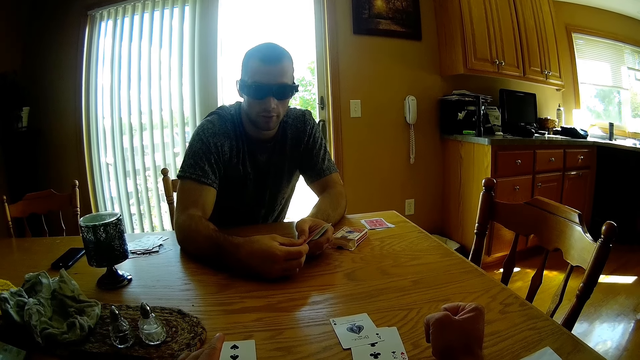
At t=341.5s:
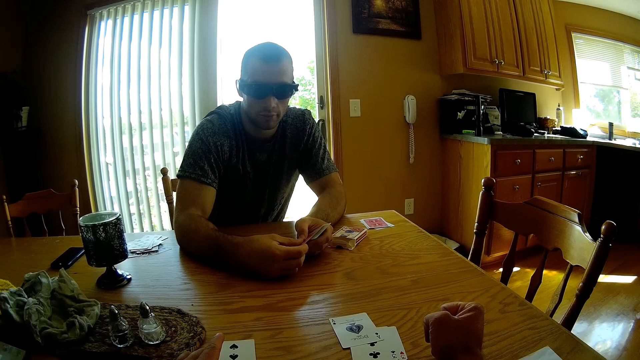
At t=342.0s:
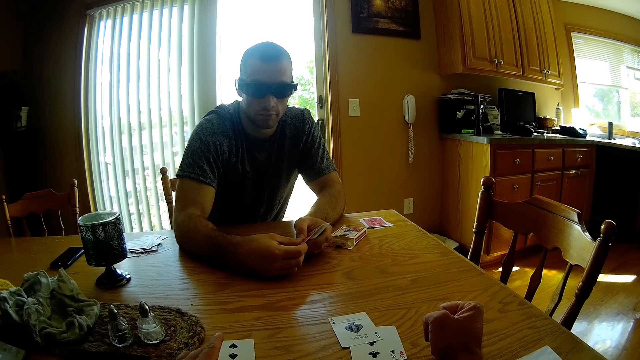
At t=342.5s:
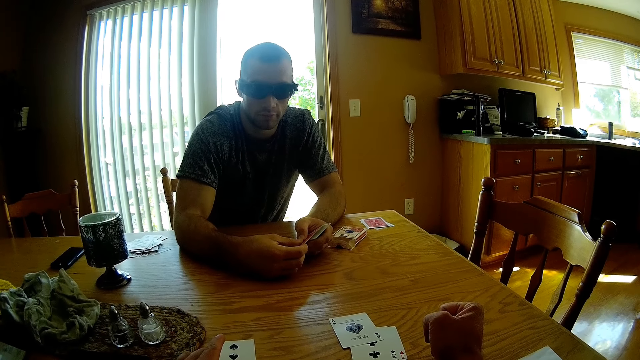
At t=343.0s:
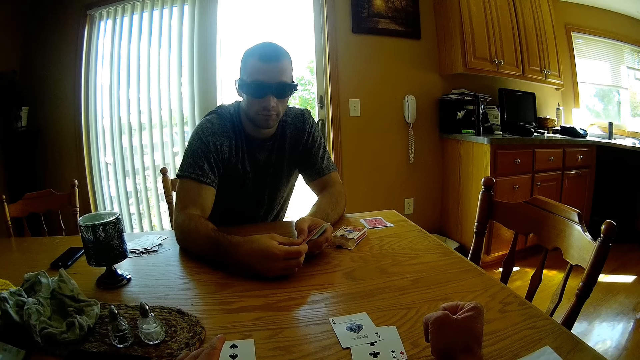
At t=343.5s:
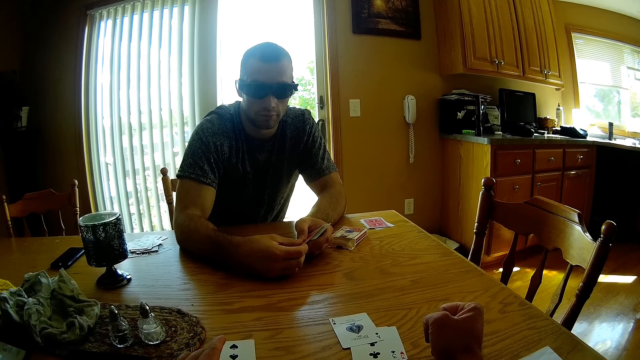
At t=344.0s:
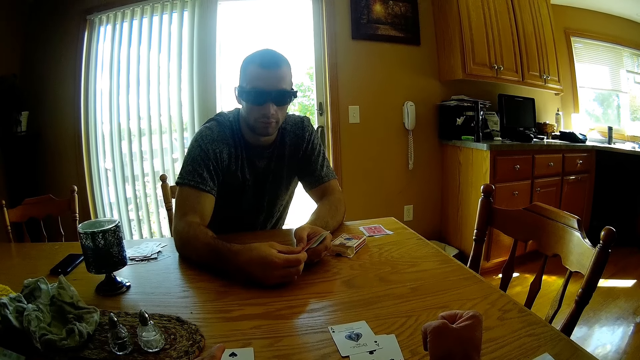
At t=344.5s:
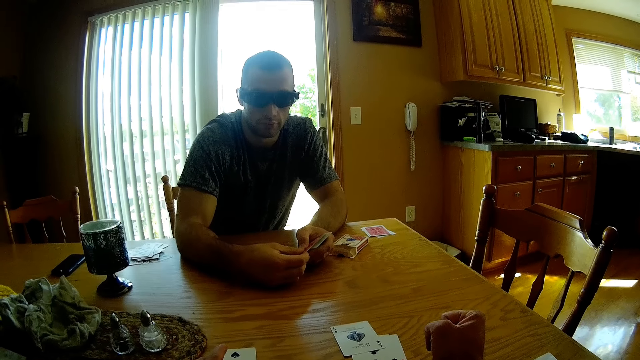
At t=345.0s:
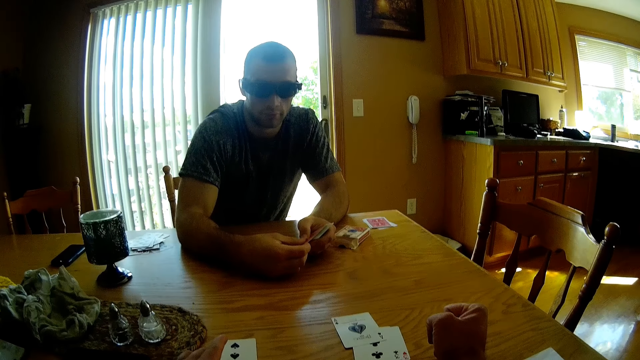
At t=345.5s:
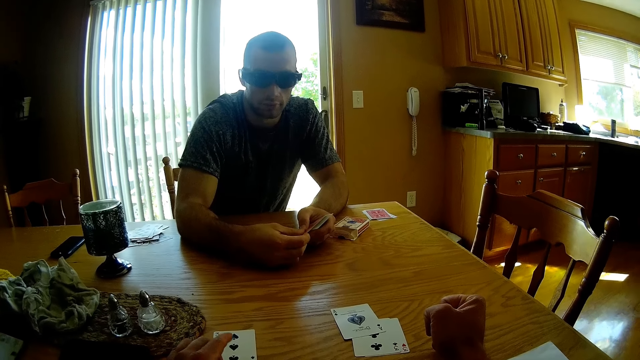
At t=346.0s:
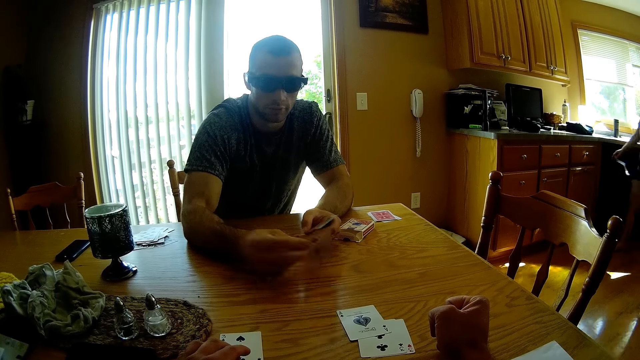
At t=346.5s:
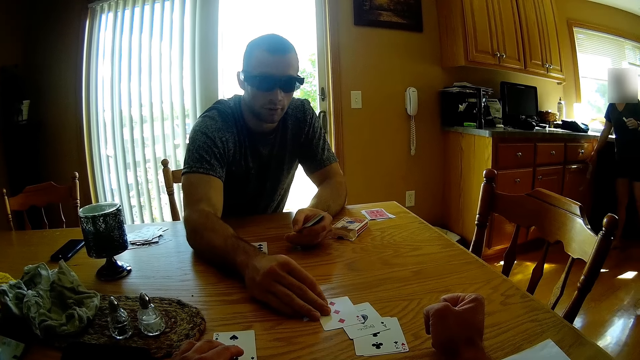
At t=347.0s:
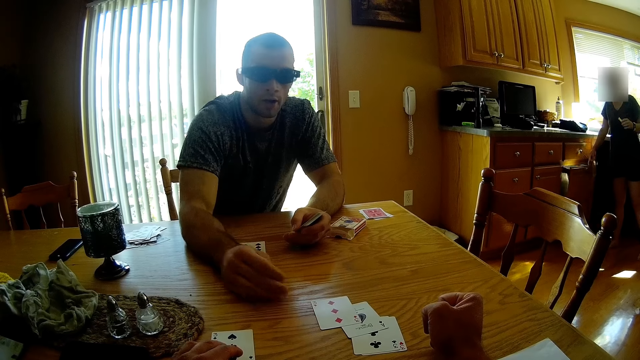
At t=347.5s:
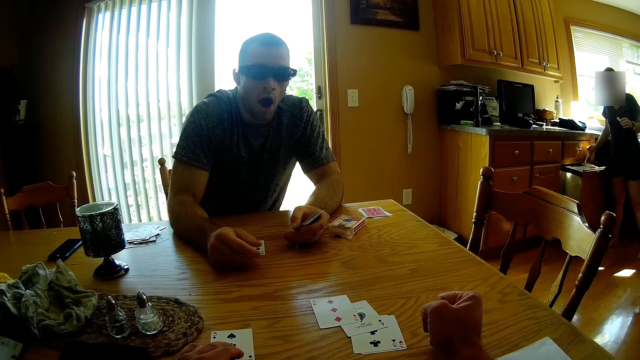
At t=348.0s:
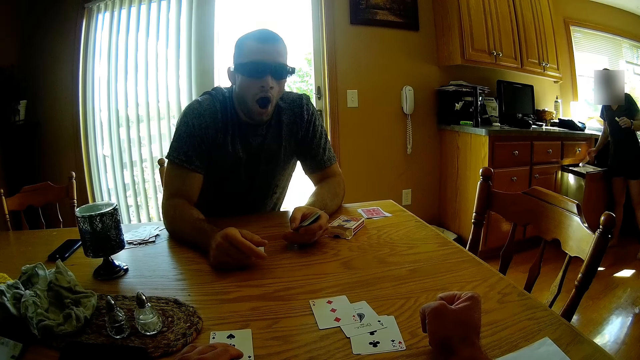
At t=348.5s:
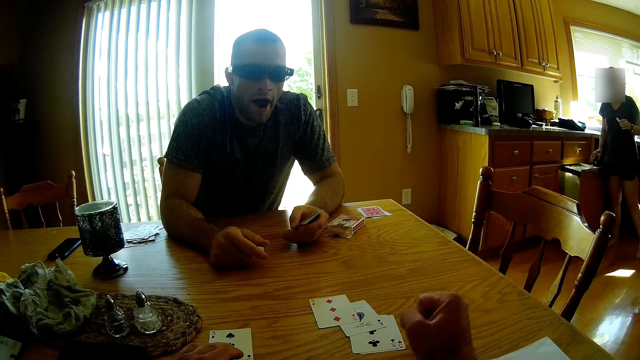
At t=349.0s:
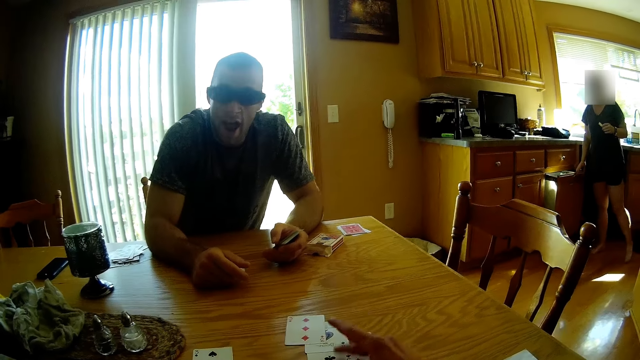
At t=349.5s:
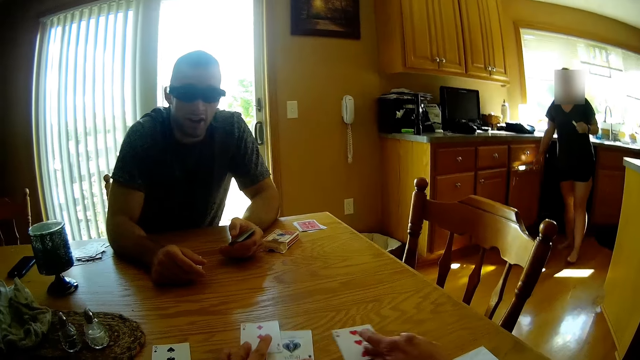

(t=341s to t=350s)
A man places a card on the table. A lady pulls a drawer, drops something and closes the drawer. The camera wearer moves the cards and points at the cards on the table.

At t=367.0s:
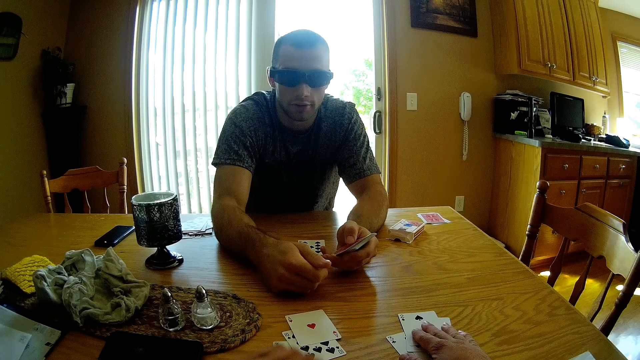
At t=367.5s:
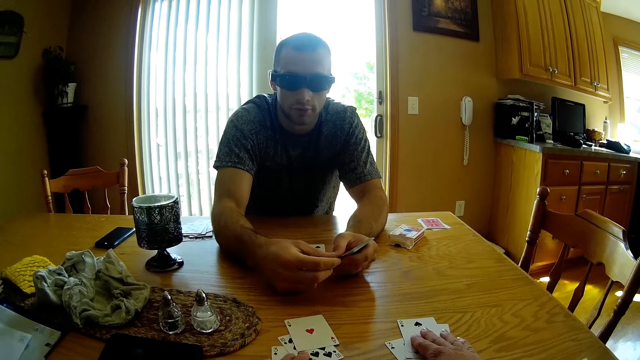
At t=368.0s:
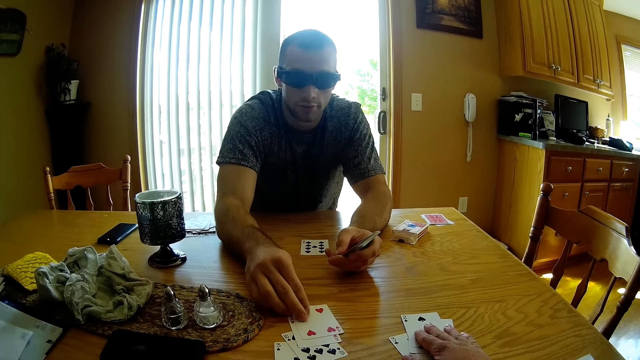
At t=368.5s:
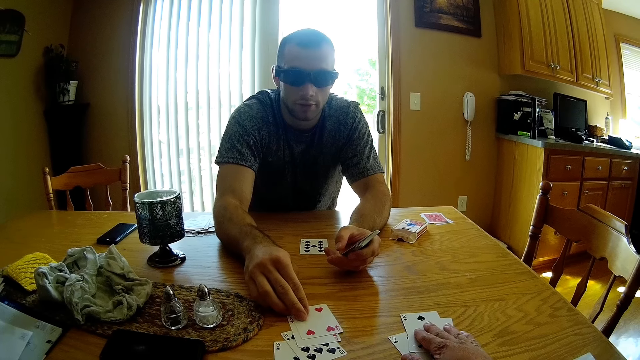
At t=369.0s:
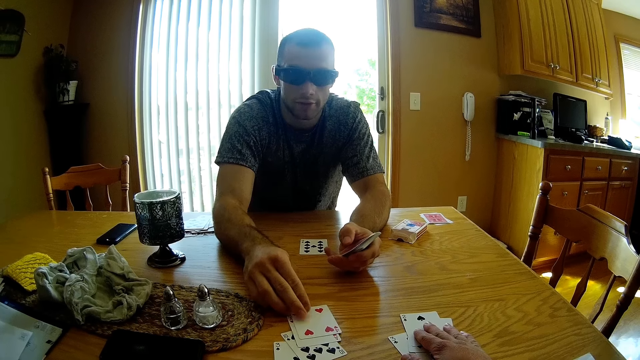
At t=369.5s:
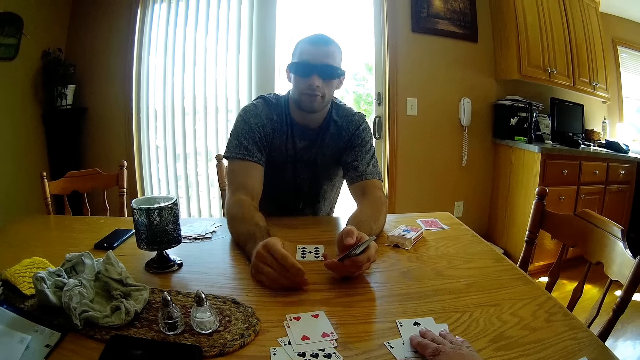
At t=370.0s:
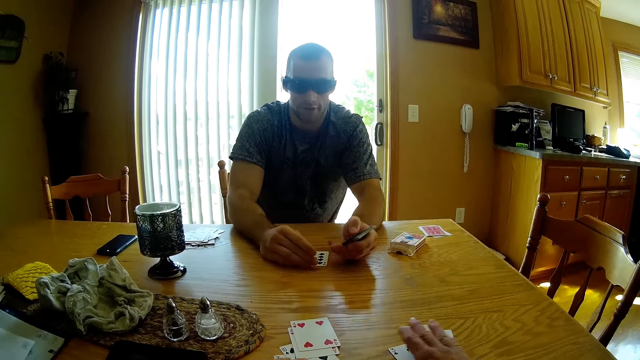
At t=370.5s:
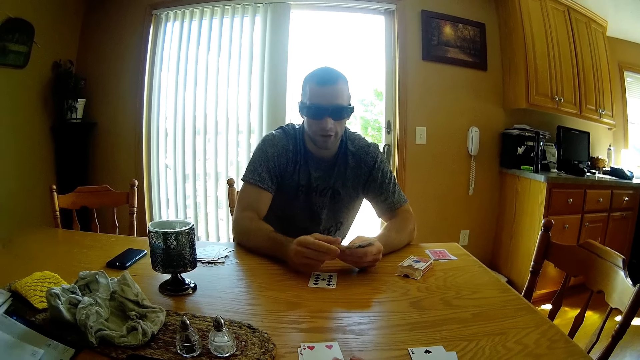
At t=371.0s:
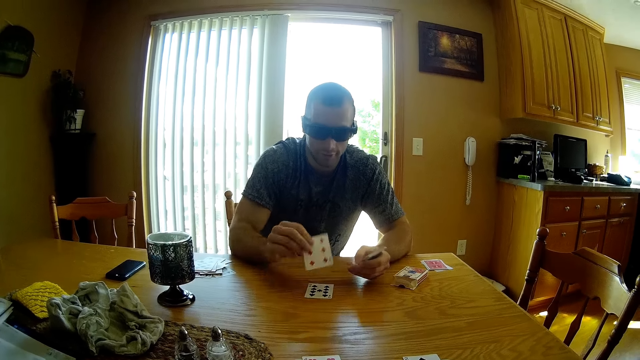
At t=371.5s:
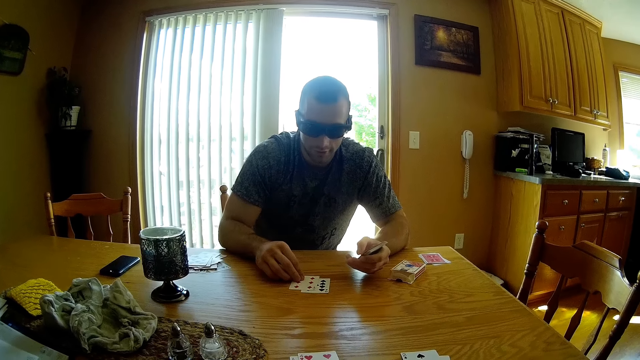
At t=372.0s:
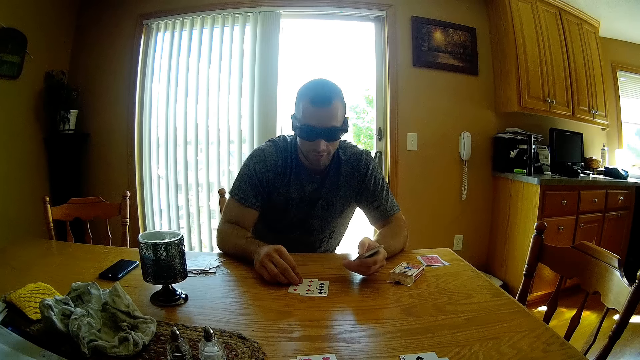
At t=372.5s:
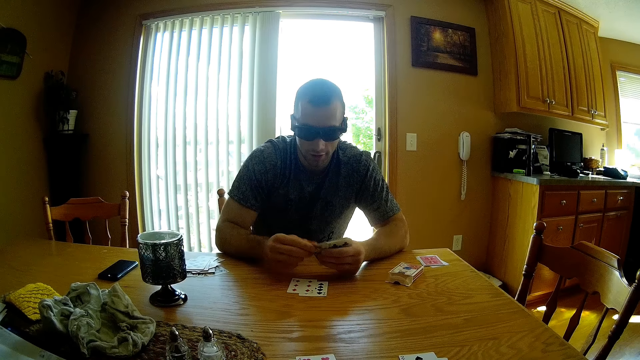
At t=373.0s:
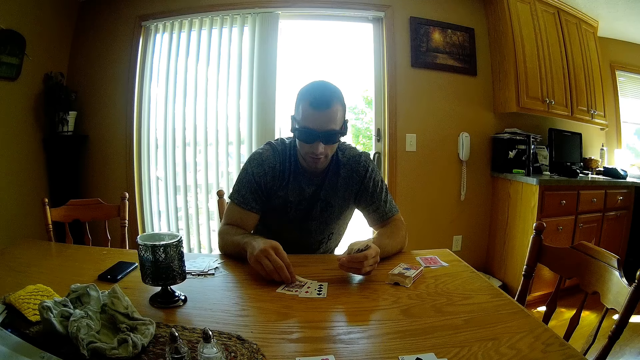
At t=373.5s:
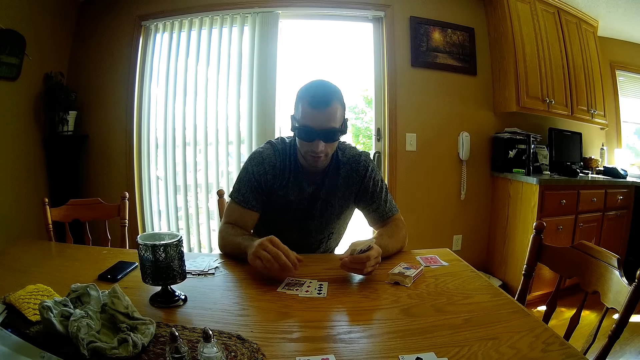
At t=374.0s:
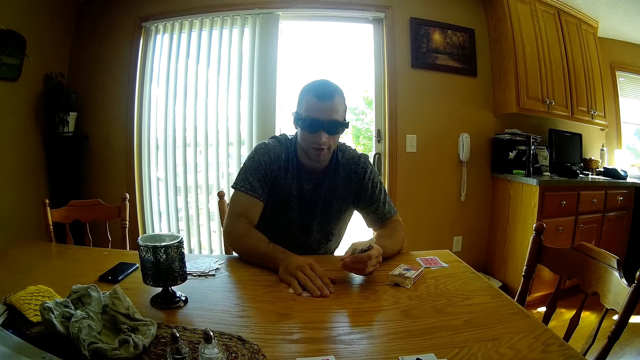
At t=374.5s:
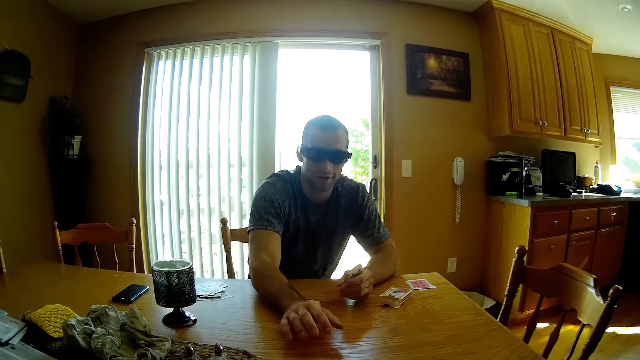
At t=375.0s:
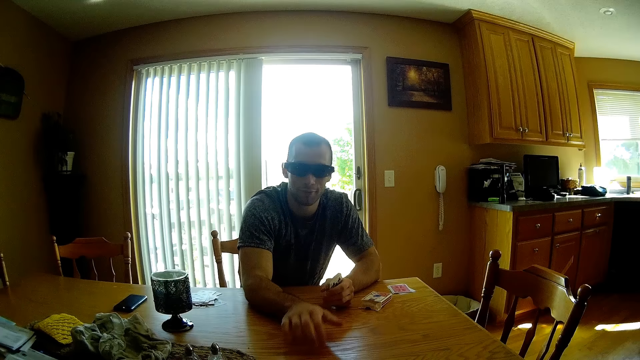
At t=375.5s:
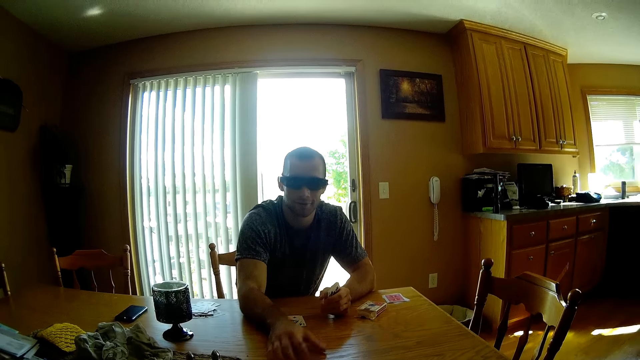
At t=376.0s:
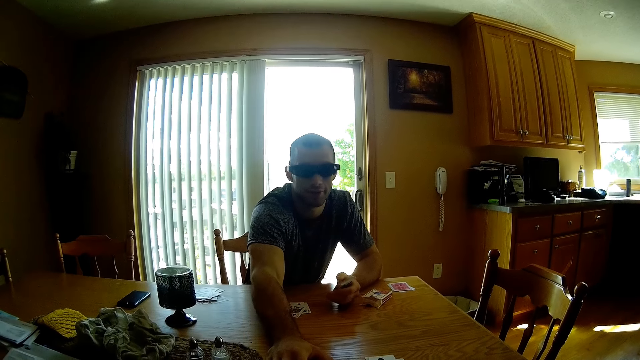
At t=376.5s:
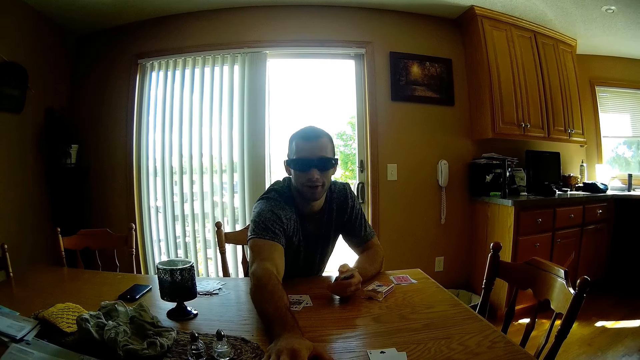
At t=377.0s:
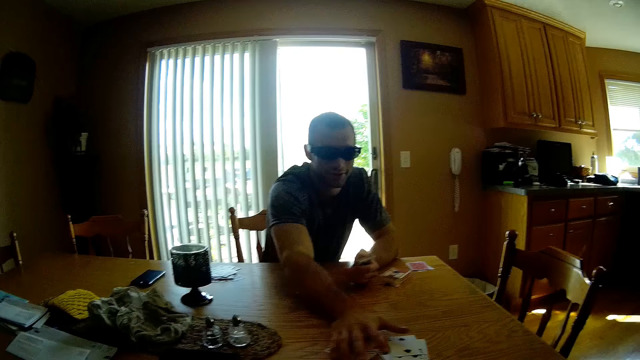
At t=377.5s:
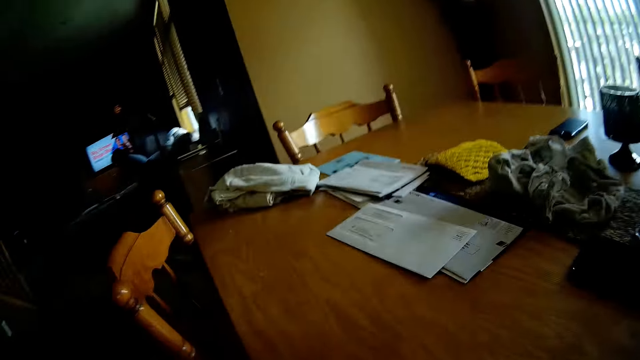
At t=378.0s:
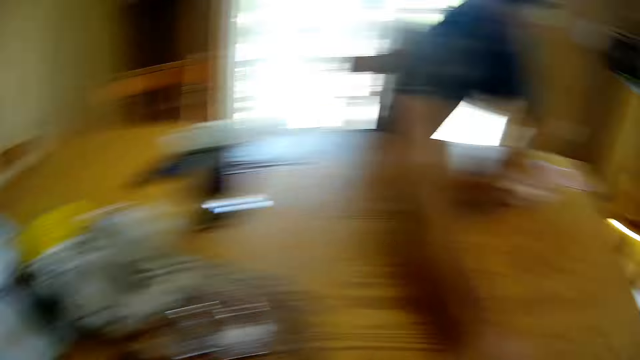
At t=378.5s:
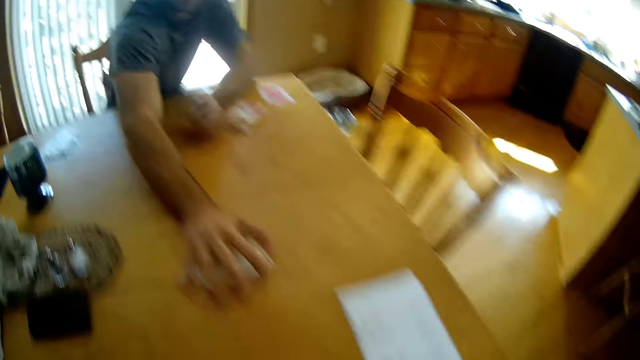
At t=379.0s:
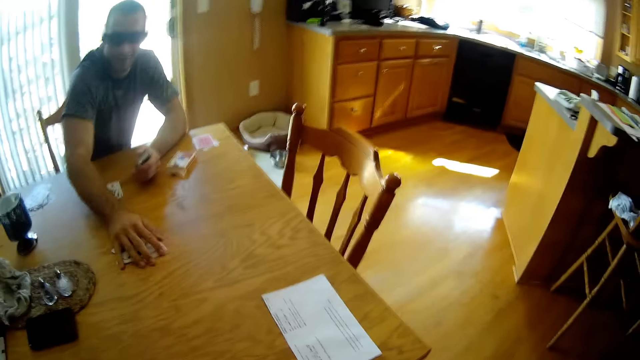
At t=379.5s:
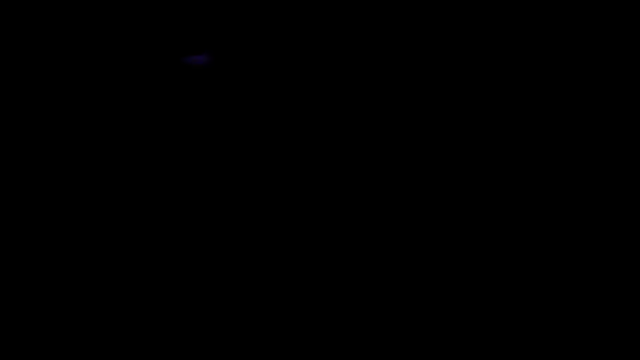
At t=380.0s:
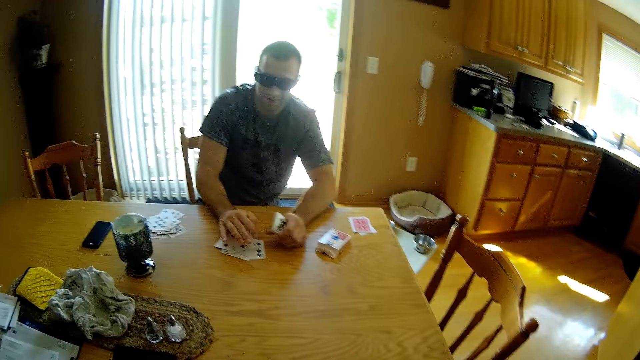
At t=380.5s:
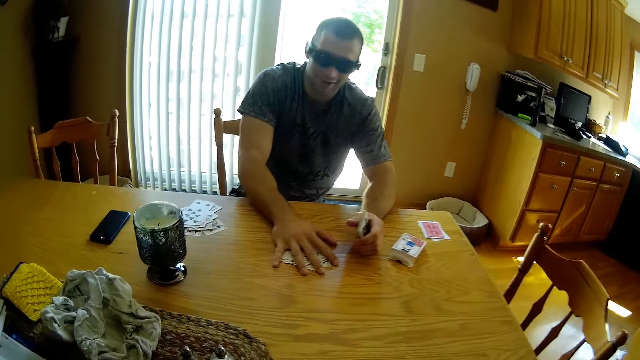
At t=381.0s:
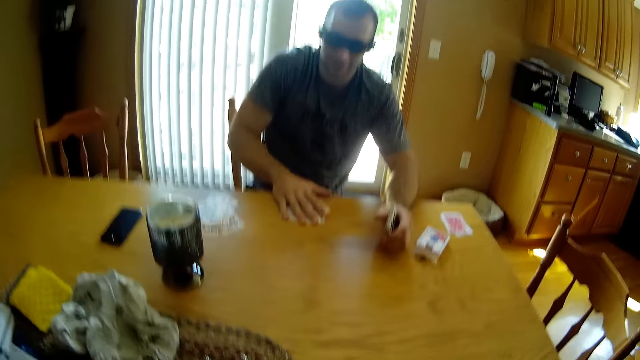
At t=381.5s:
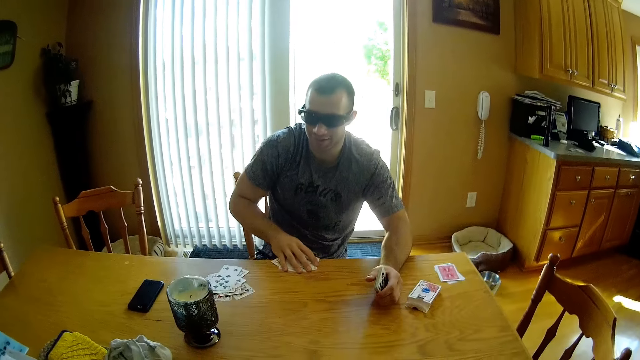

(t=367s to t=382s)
A man places the card on the table. He takes the card. The camera wearer hits the card on the table. The man places the card on the table. The camera wearer holds the card. The man takes the card, drops the card, takes the card and drops the card. He holds the cards. The camera wearer interacts with the man. The man touches the table and collects the cards. The camera wearer looks around. The man moves the cards on the table. The camera wearer interacts with the man. The man holds the cards and collects the cards.
